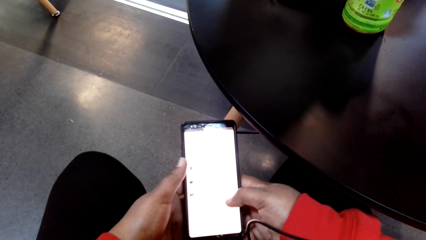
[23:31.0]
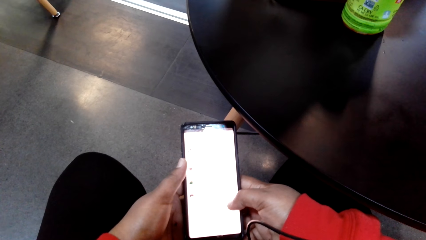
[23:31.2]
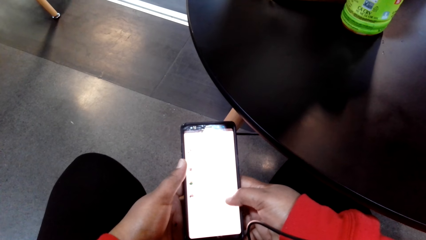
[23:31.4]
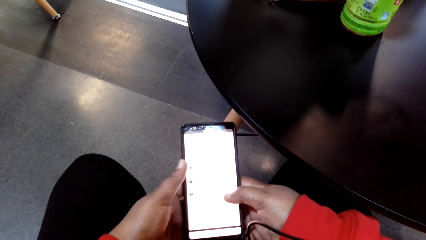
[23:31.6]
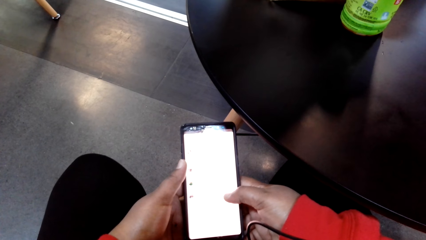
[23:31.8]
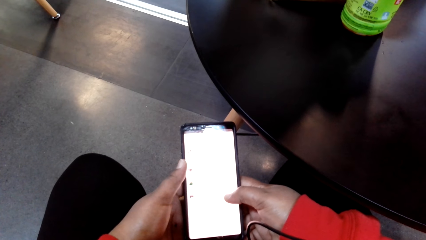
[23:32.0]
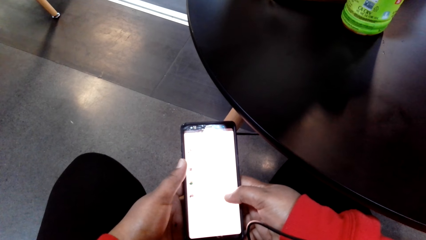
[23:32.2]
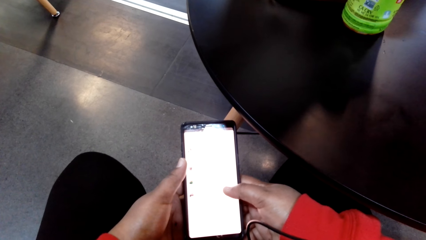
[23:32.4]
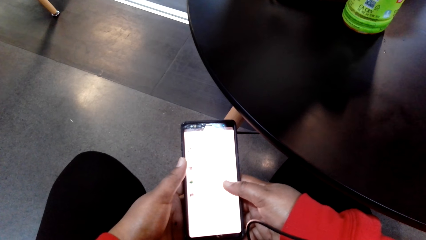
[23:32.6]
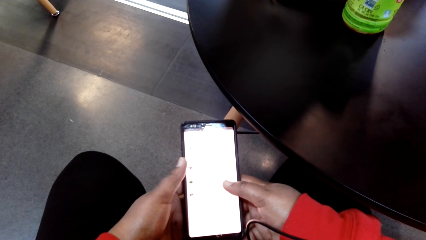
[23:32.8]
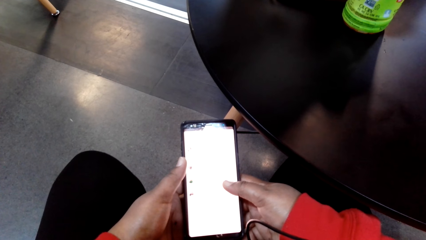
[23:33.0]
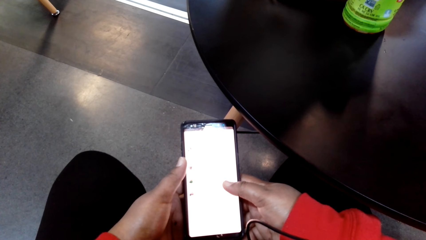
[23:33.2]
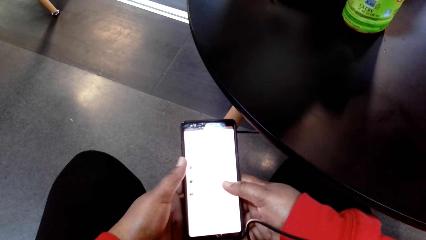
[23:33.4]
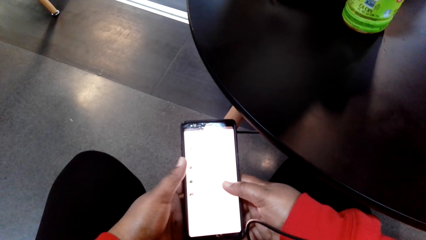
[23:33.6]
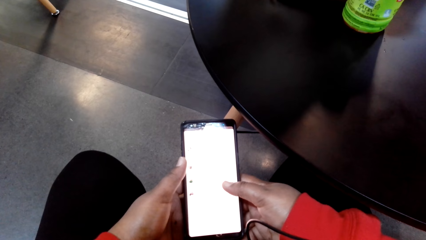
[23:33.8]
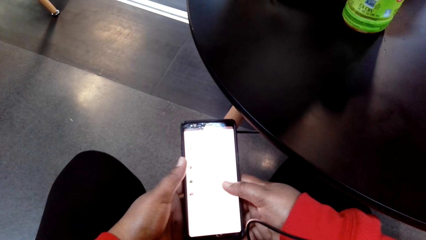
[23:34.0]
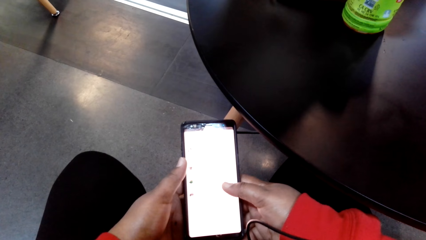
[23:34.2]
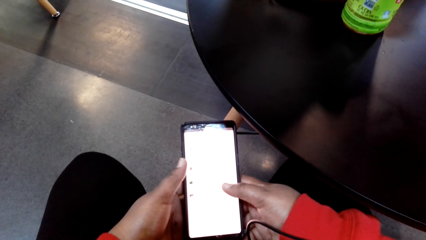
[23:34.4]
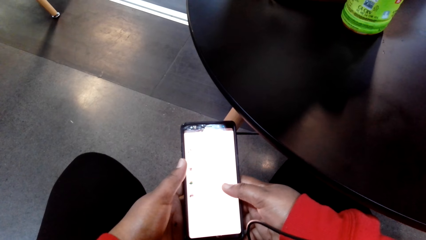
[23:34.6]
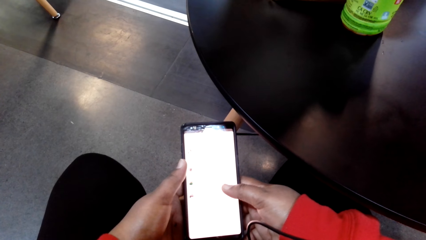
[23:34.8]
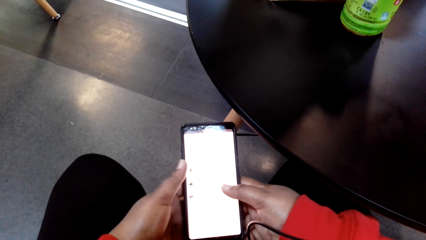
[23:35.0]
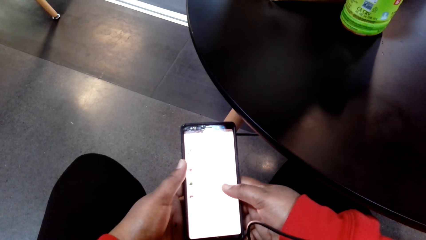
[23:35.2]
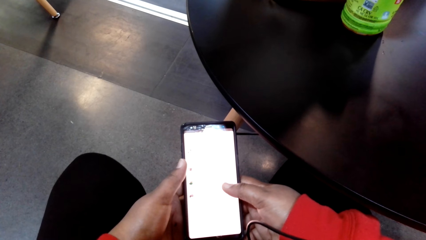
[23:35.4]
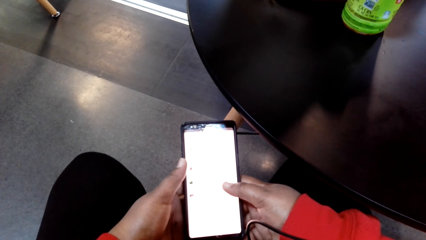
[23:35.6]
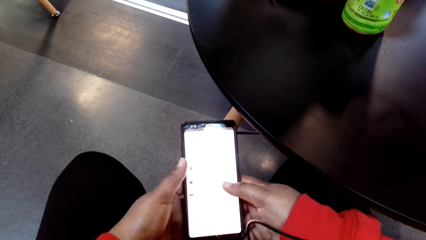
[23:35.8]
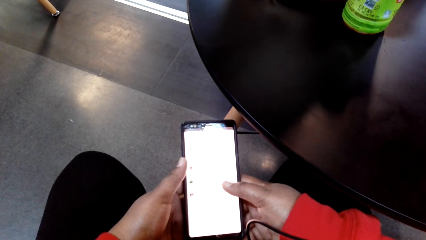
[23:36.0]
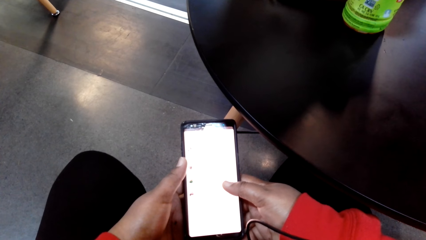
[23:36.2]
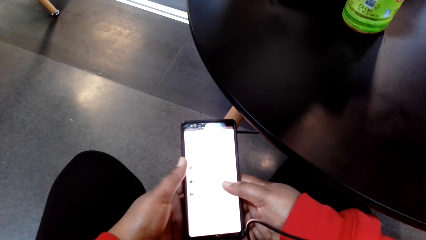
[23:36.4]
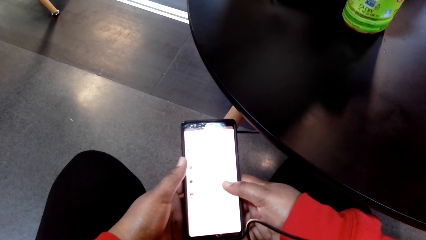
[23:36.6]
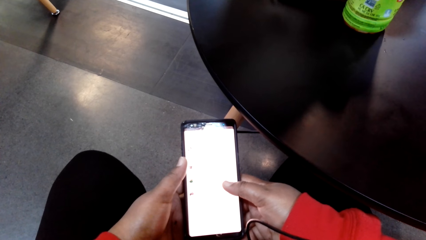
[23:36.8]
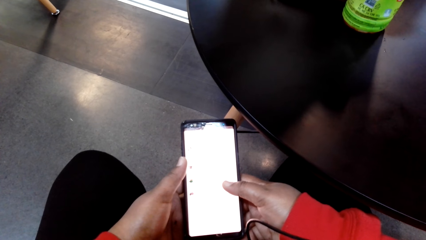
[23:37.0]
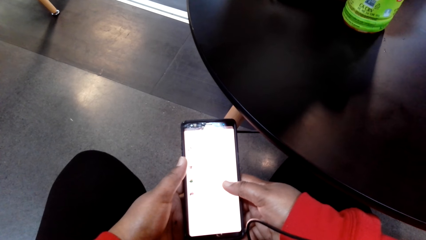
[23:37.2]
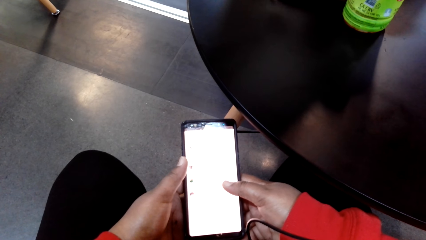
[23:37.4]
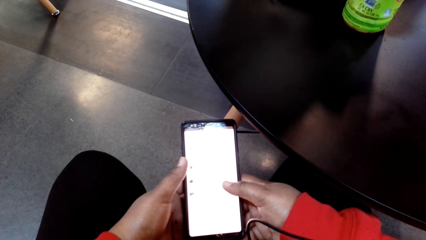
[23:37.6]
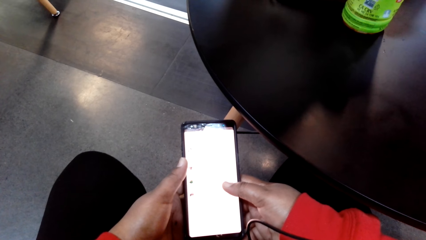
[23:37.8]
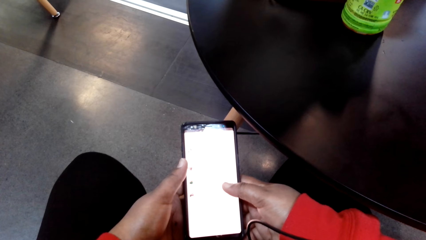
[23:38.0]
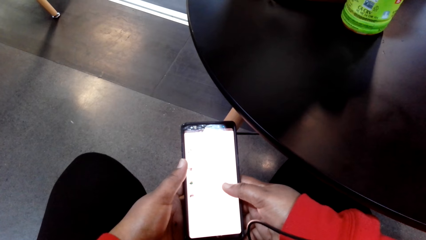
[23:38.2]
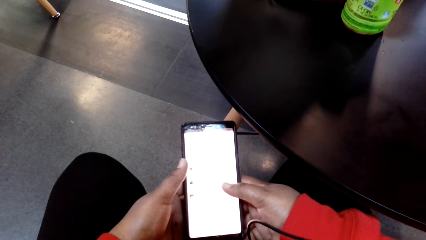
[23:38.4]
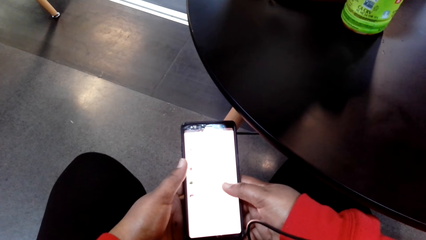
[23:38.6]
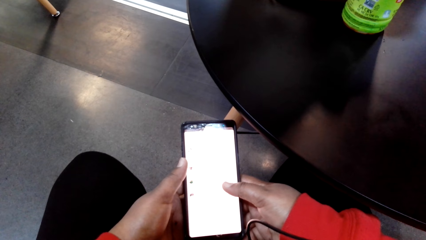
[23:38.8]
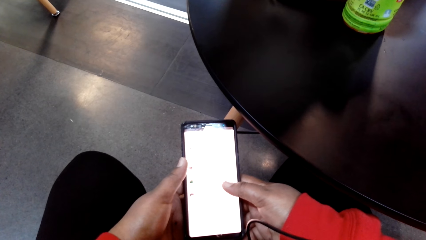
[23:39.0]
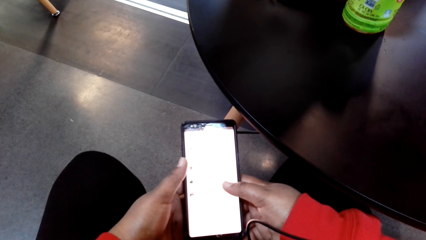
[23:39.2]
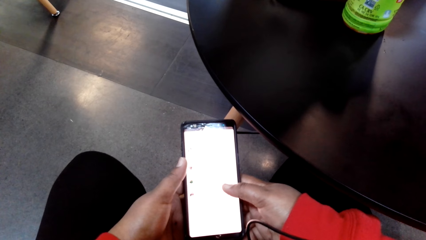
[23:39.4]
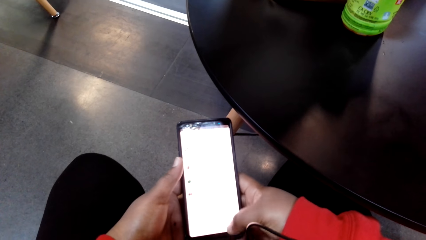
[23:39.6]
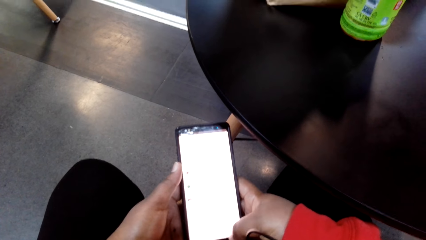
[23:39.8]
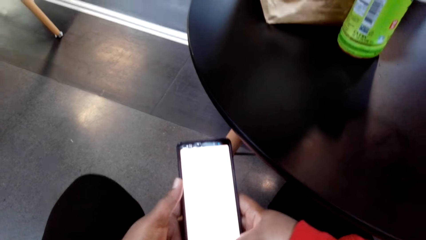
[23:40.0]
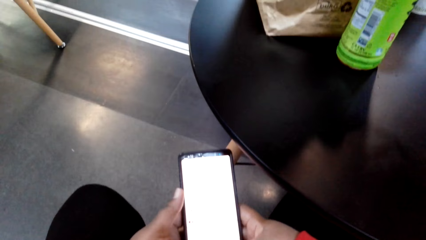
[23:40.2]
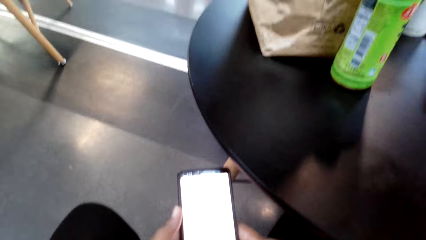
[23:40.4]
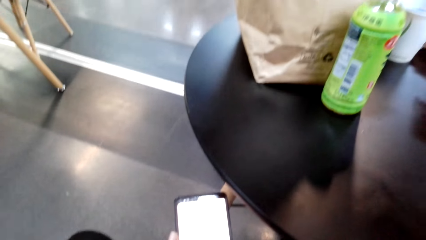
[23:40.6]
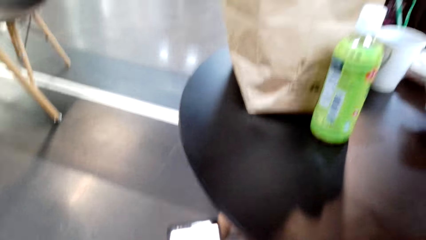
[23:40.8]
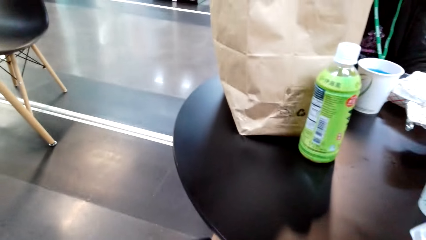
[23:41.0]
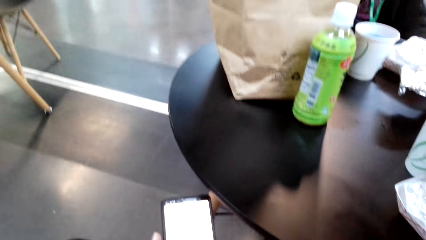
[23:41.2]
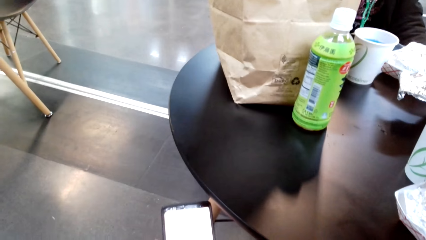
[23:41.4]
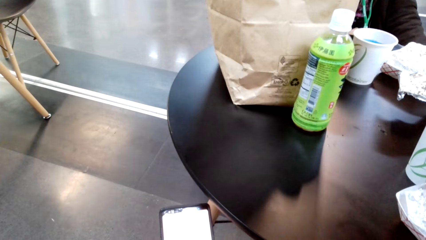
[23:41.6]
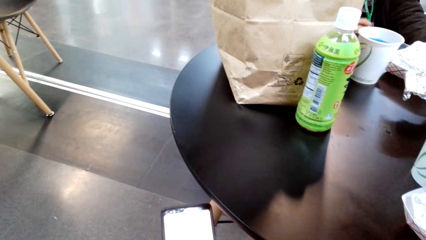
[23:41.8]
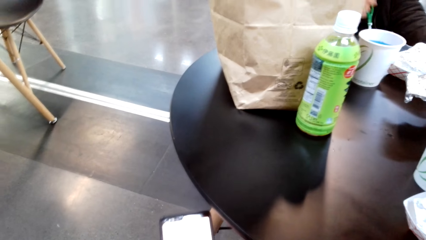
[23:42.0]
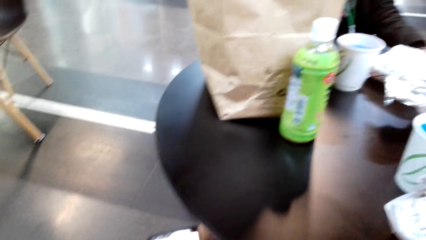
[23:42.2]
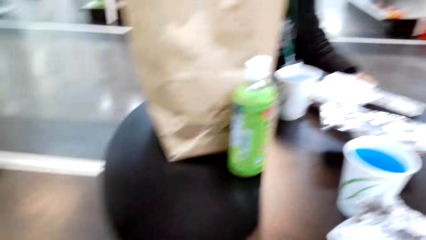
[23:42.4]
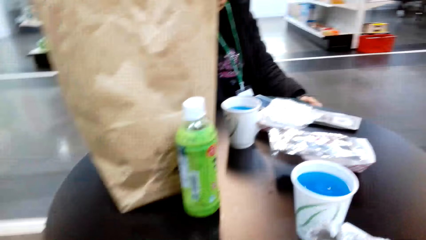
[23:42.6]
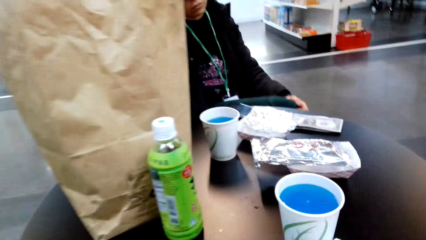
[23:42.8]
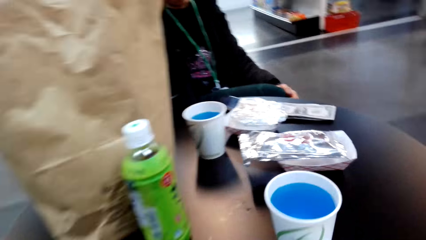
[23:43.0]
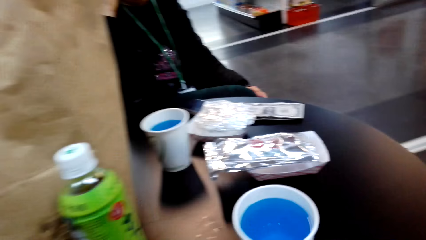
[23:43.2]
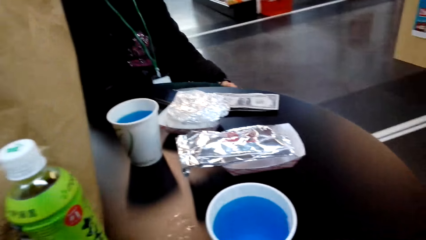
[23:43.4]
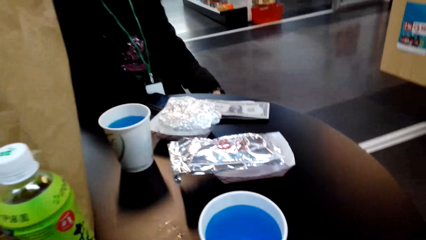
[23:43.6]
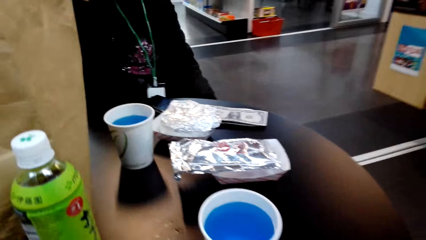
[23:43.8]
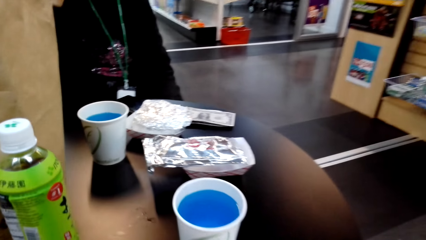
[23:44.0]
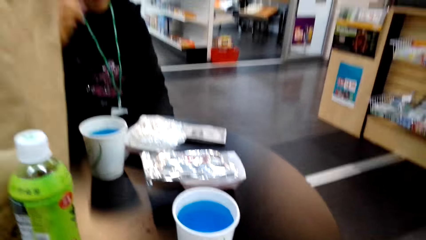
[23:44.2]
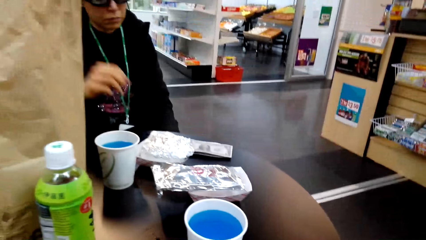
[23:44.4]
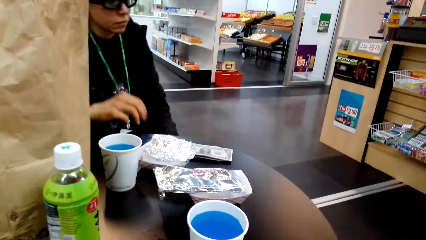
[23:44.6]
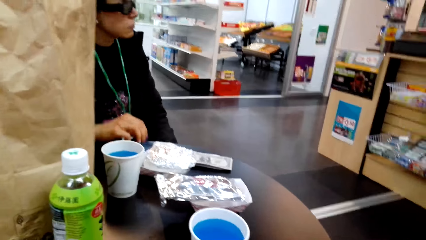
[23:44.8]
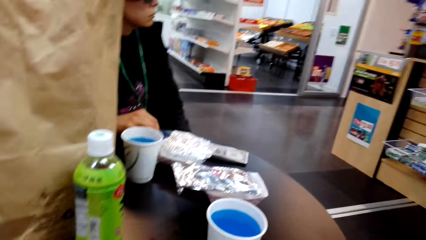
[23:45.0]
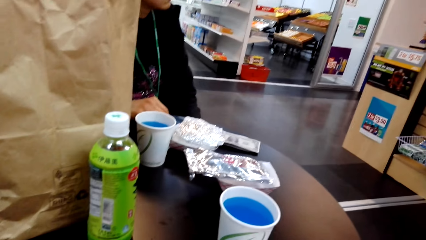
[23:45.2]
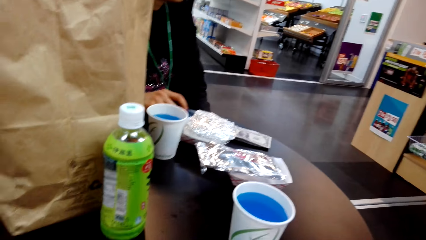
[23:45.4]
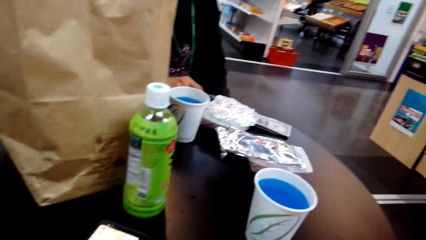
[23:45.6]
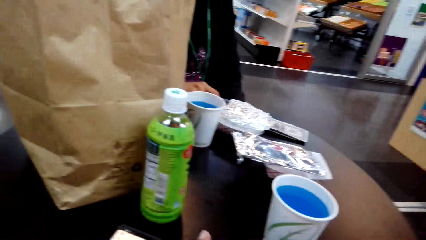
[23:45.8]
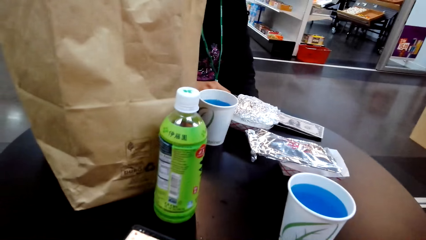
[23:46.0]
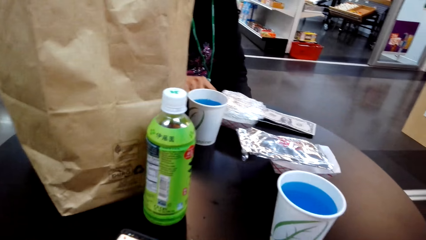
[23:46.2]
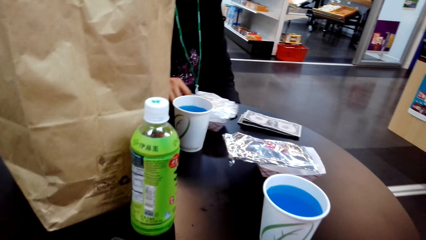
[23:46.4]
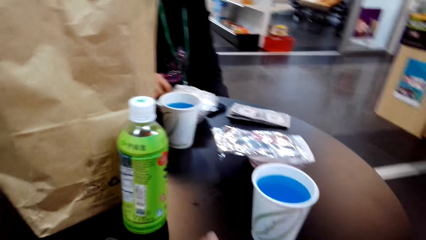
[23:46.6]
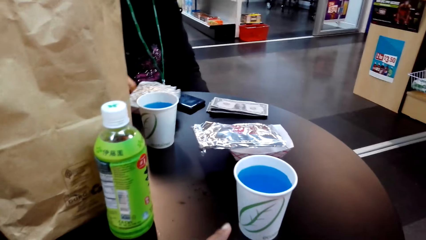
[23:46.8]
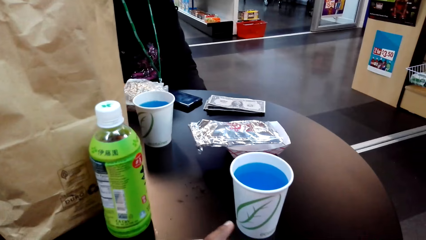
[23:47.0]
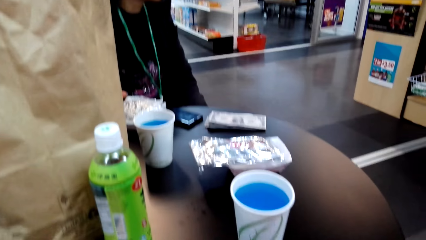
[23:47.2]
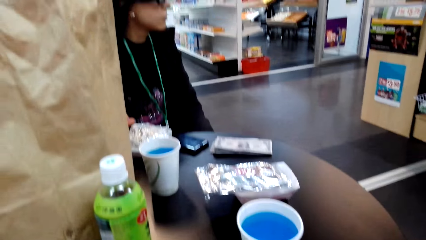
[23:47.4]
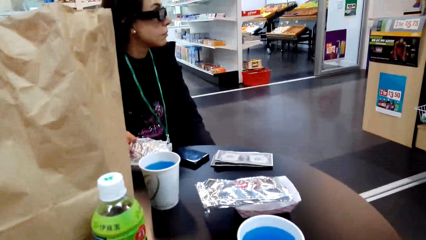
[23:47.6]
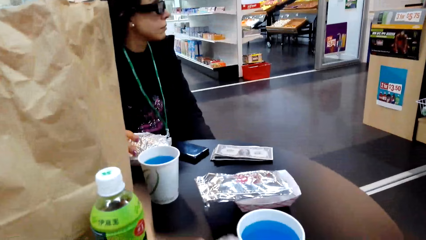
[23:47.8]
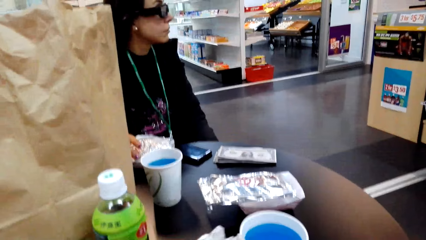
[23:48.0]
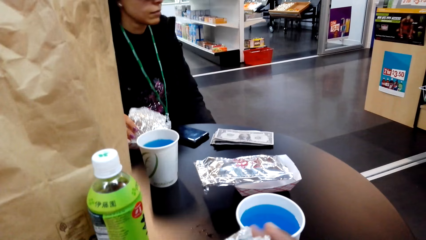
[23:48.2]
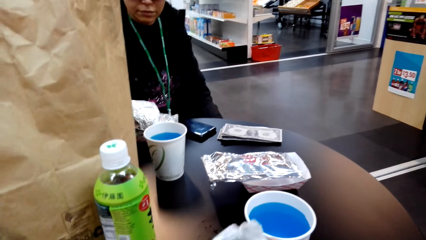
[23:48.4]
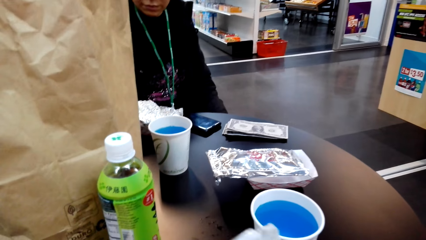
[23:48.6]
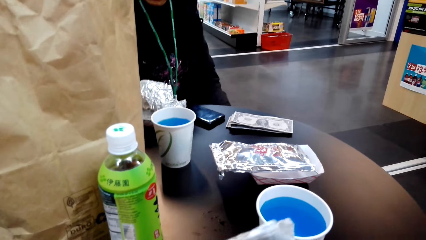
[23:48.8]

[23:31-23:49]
The camera wearer scrolls at her cellphone. They stare at her cellphone. They look around. They stare at the table. A woman drags the plate on the table.
